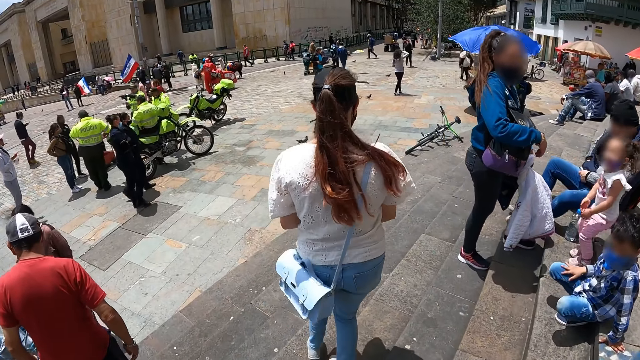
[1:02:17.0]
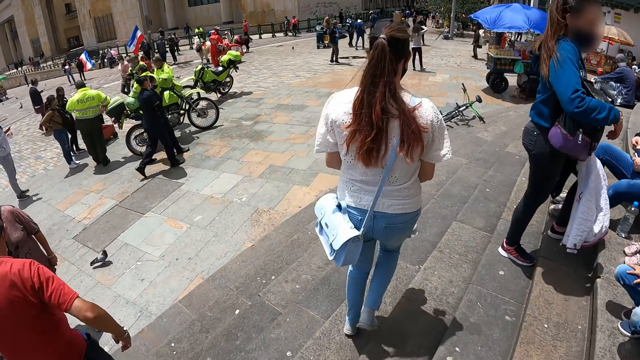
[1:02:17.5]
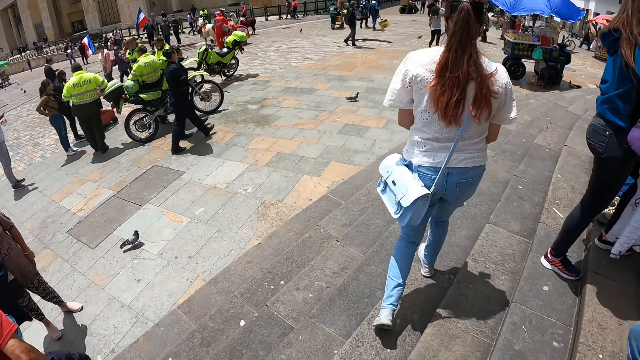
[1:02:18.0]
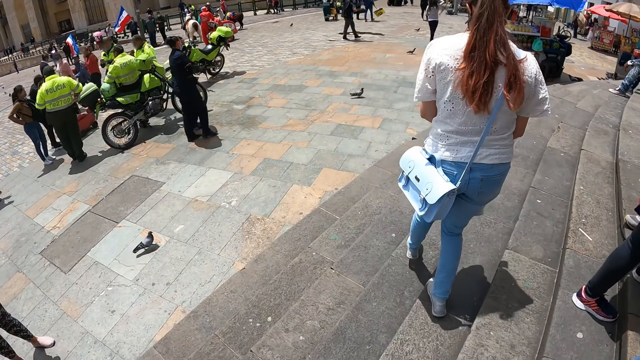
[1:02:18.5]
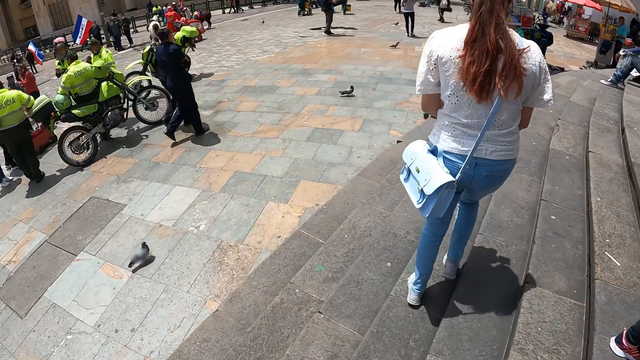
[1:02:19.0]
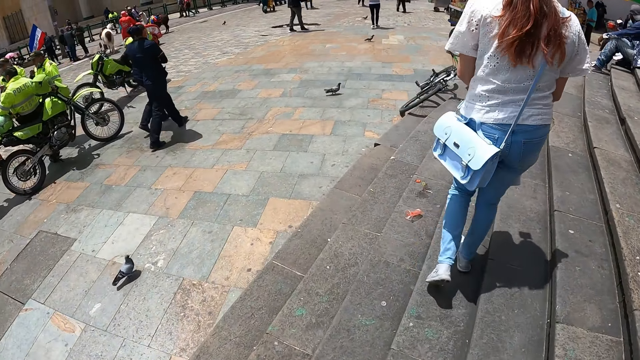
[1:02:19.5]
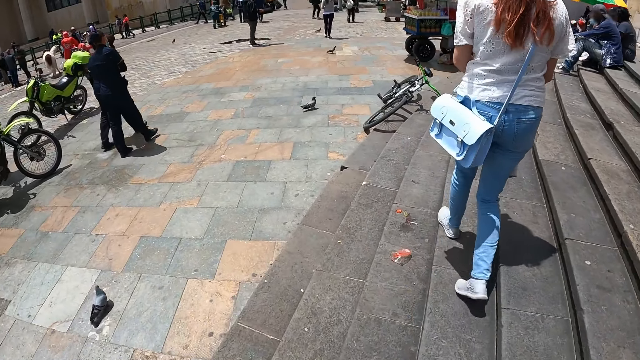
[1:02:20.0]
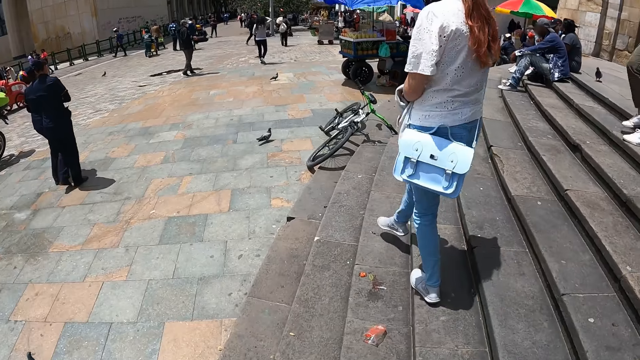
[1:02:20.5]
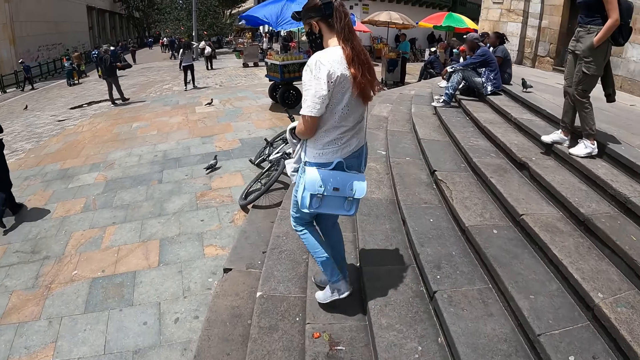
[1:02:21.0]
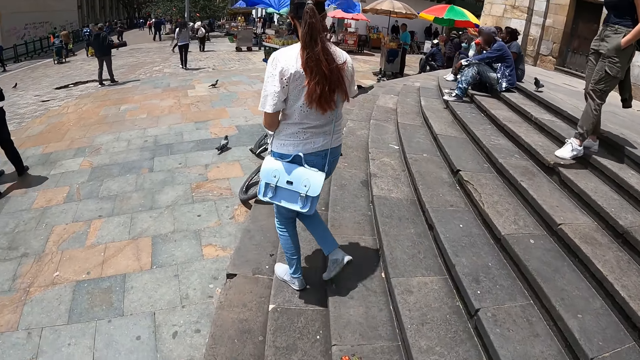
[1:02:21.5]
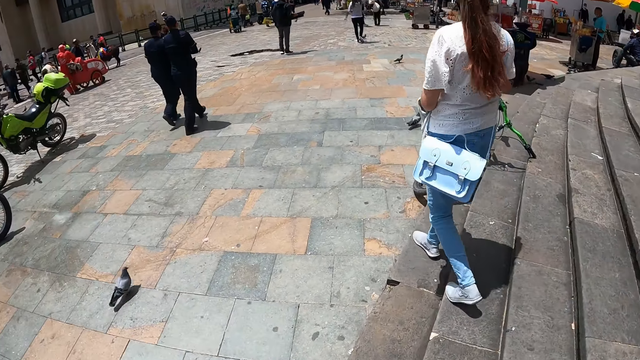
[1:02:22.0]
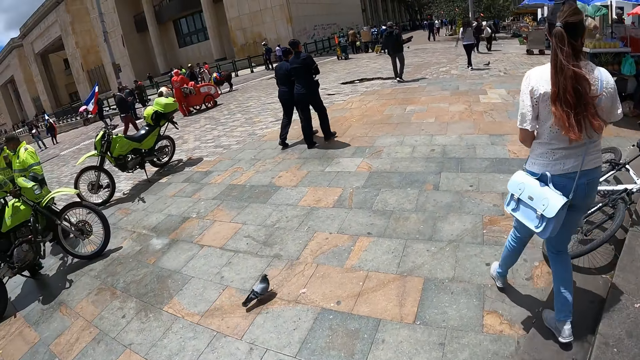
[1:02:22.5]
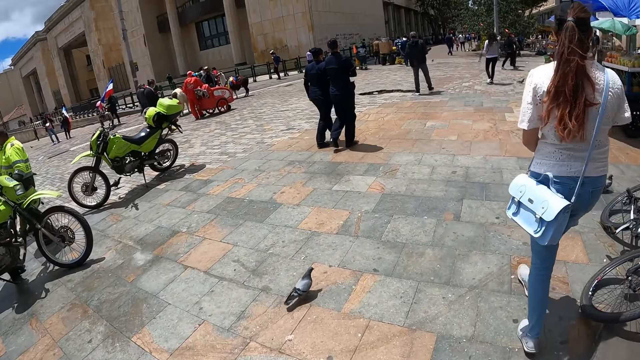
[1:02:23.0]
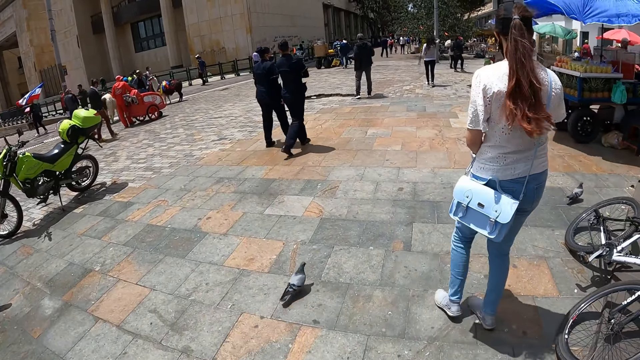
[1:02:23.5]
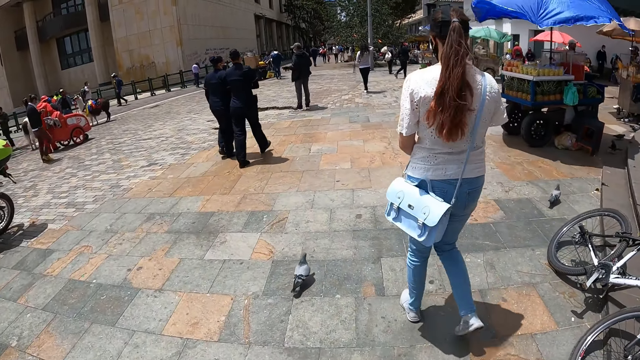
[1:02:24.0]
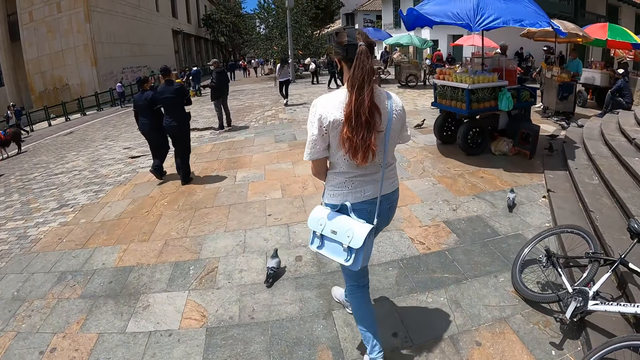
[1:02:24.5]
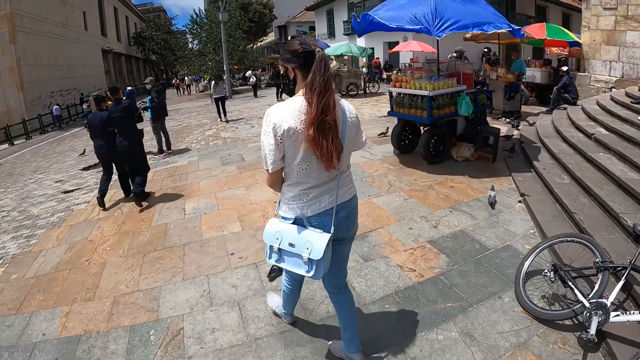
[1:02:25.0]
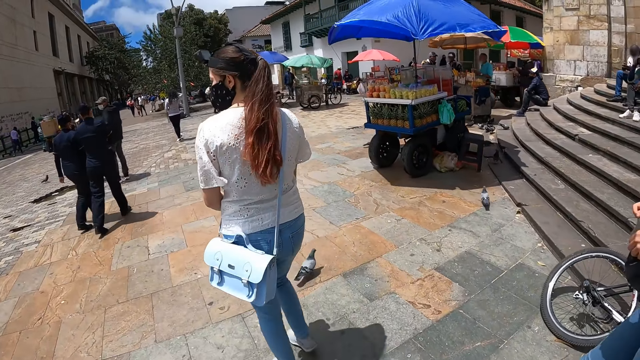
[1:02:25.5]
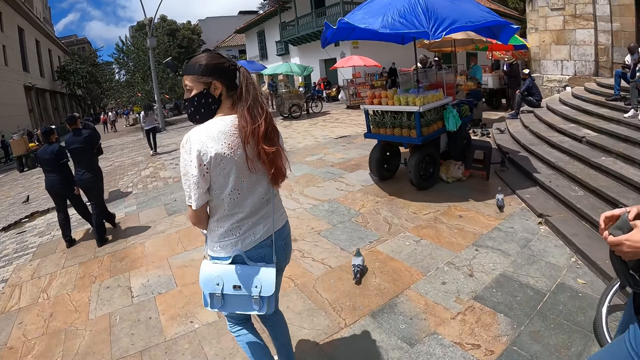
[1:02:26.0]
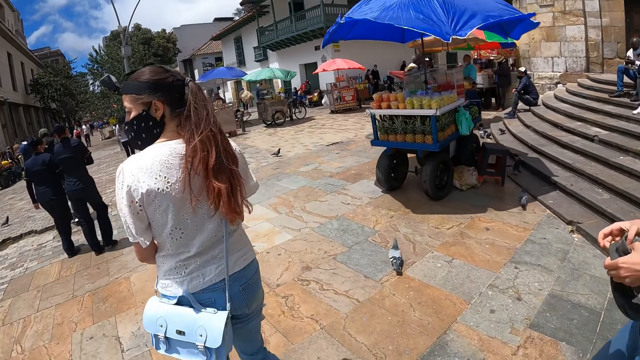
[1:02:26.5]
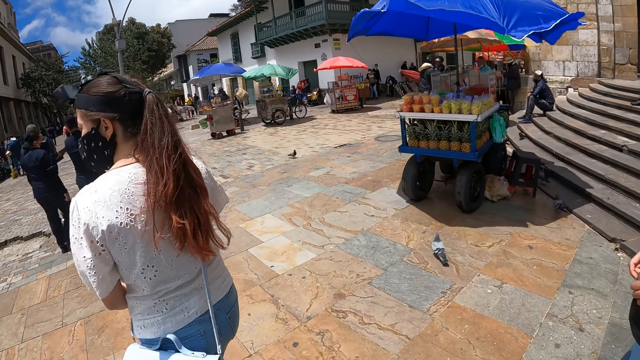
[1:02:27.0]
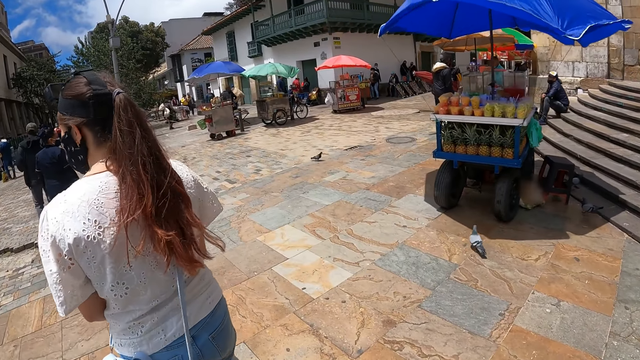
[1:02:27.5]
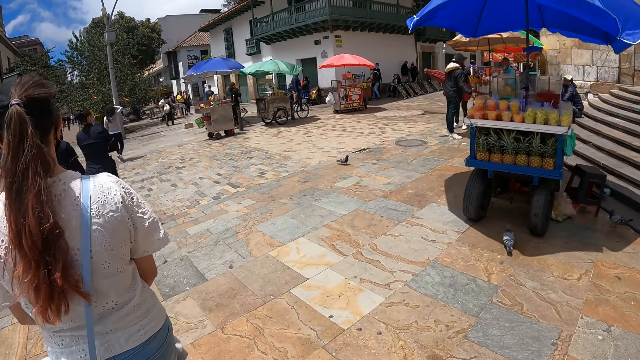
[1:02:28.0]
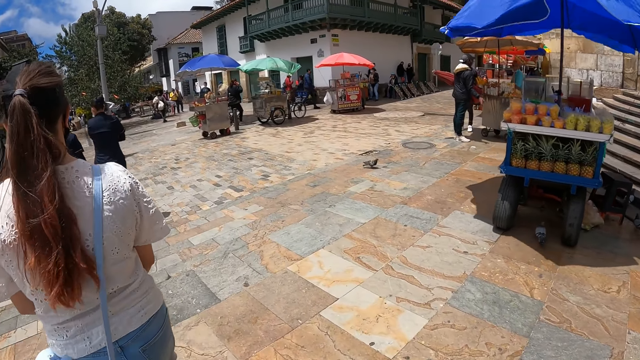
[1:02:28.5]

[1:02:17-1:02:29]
The camera wearer walks around the compound.

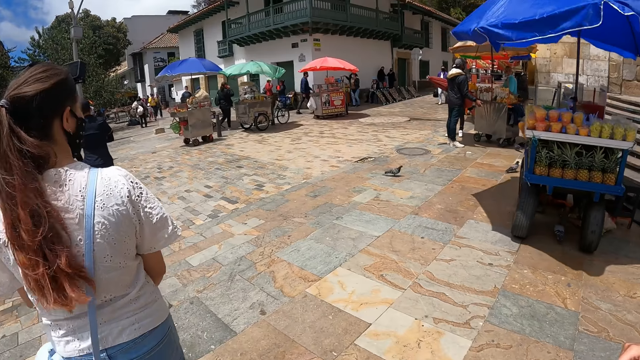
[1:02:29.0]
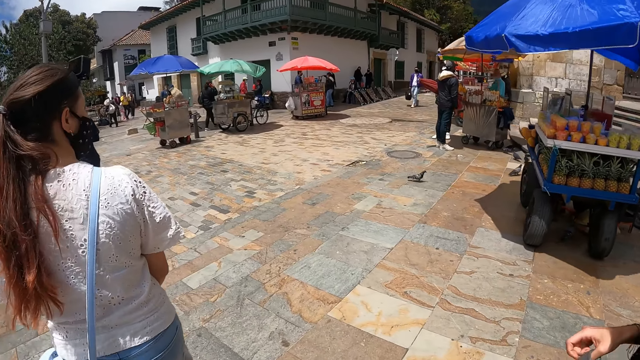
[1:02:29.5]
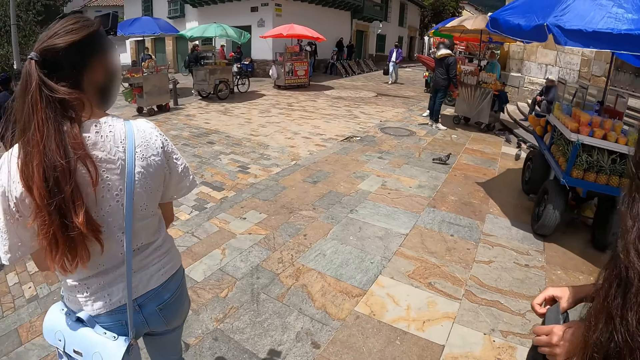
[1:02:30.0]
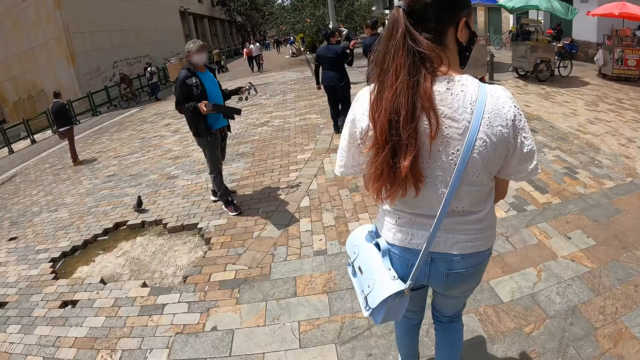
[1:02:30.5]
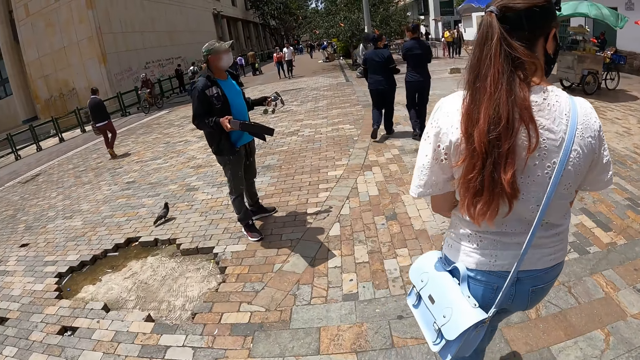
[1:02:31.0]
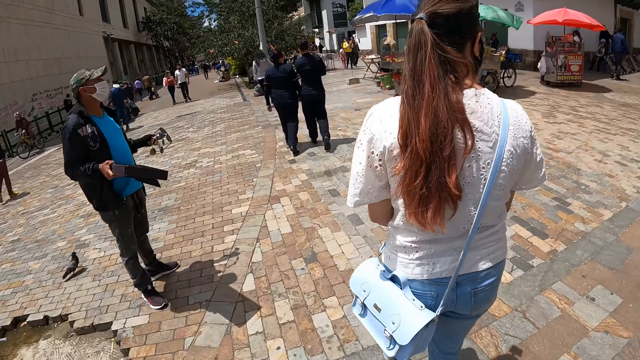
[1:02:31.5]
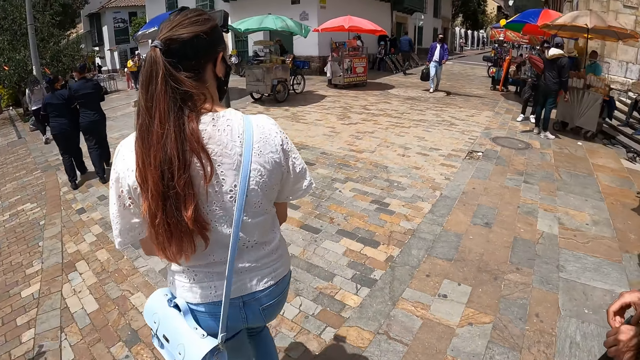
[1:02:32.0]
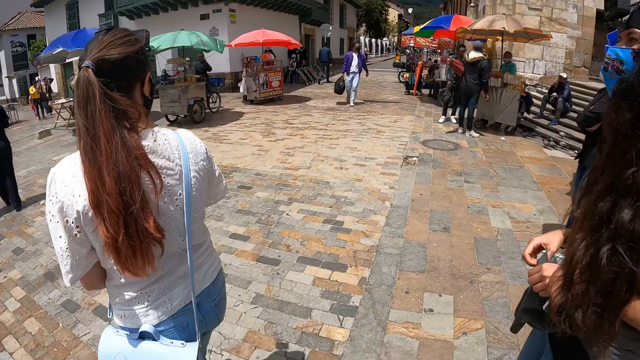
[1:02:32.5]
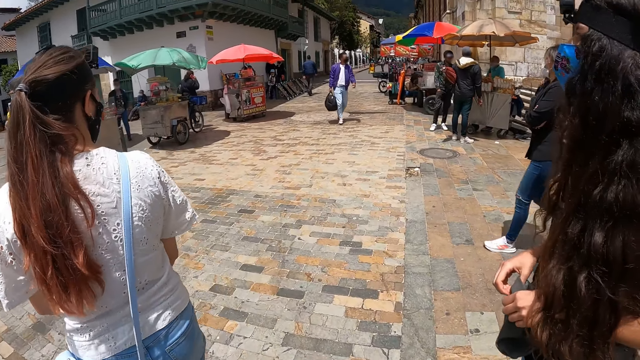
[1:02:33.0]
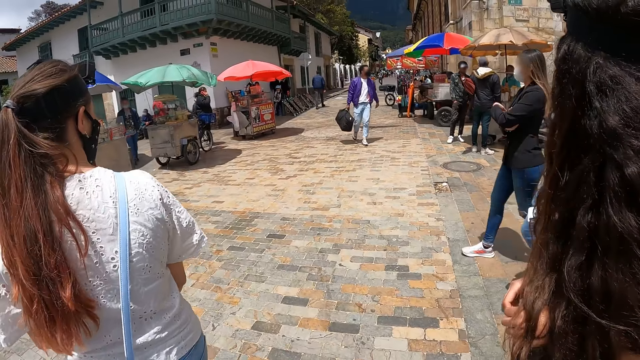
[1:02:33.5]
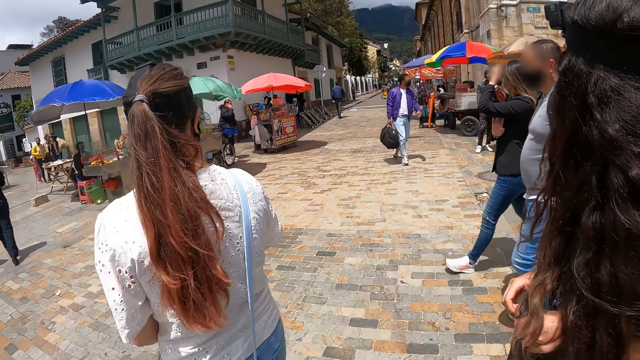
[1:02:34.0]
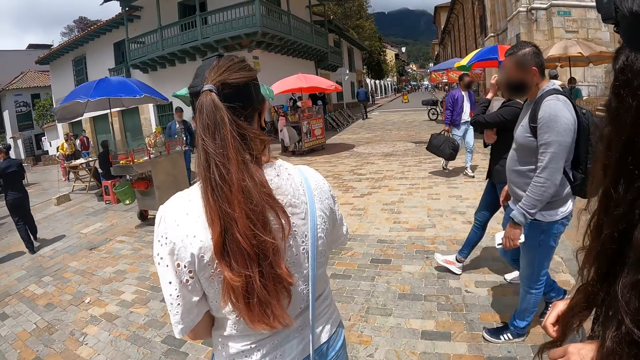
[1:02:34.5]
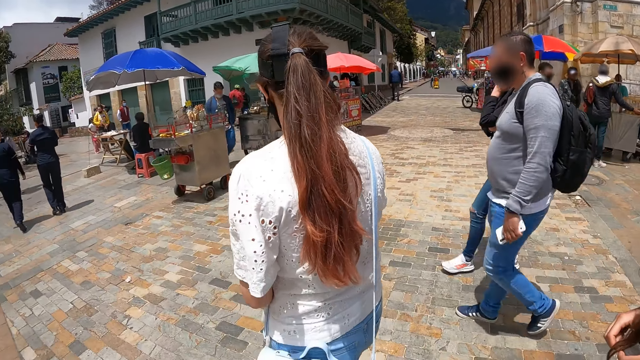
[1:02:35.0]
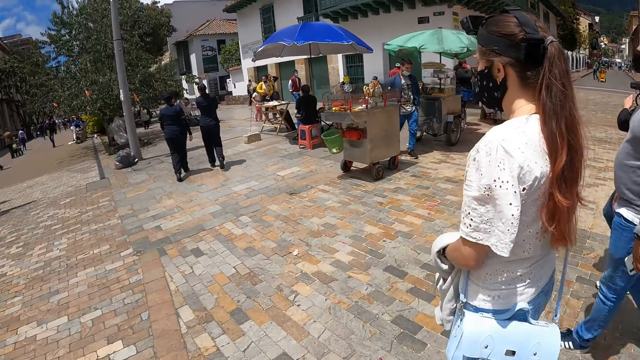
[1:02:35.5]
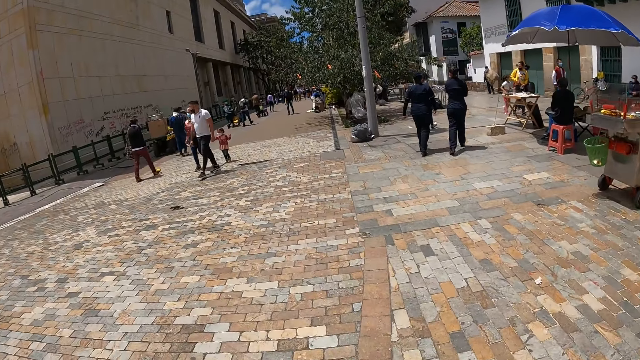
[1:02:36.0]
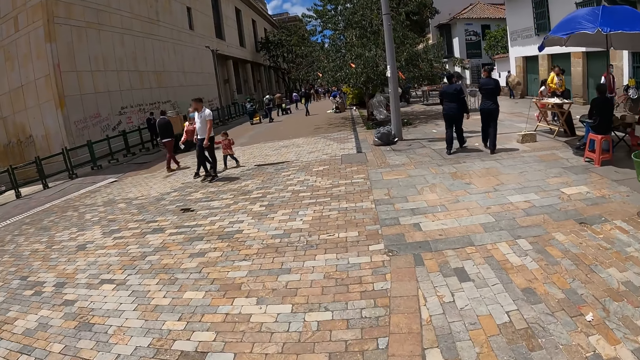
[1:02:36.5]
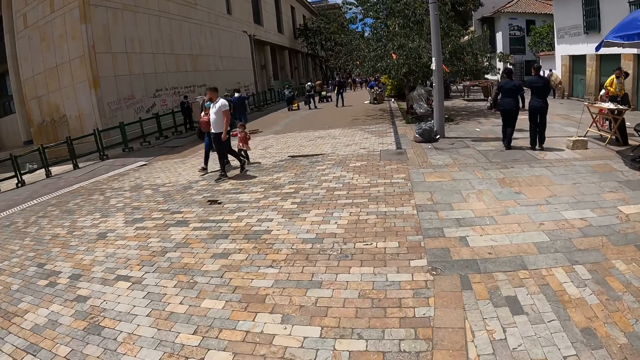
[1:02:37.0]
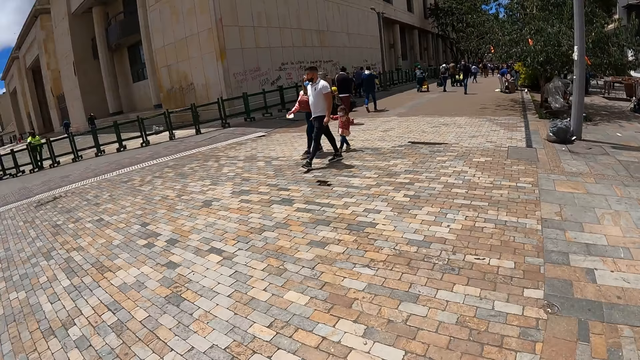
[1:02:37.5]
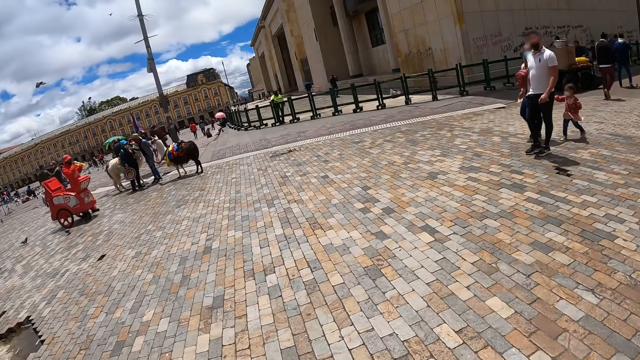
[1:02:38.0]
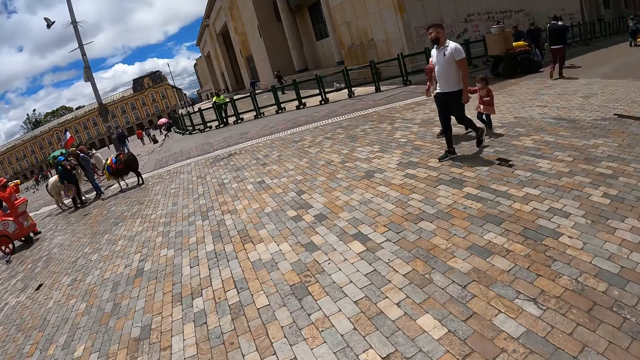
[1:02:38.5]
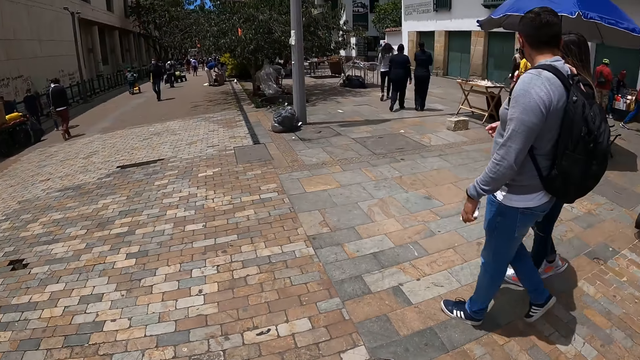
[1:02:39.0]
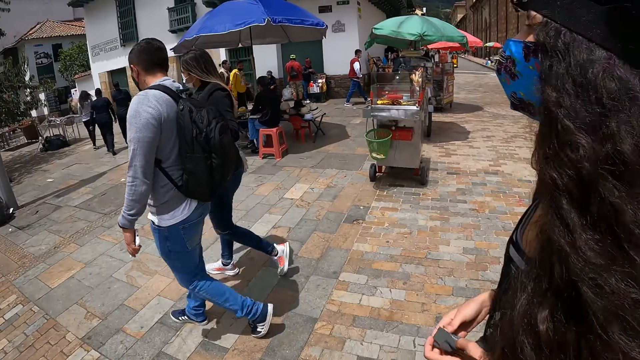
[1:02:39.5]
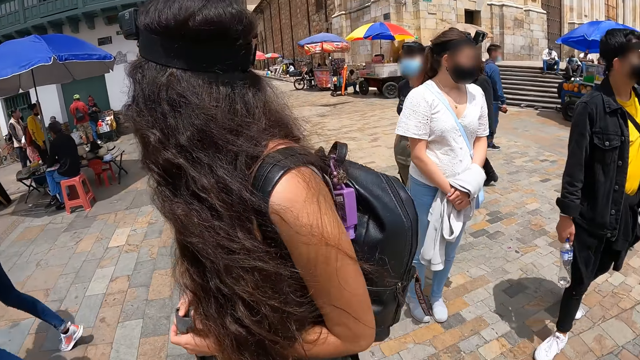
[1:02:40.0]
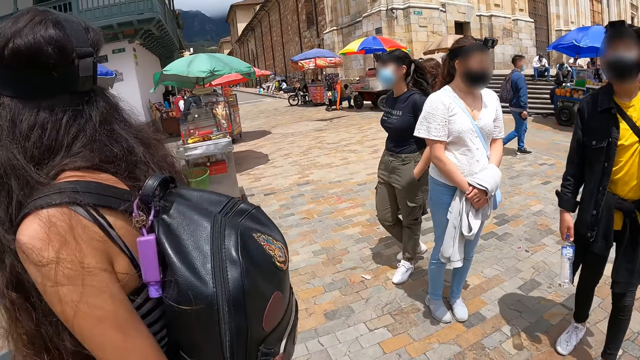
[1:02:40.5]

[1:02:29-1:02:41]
The camera wearer looks around the compound. They walk around the compound.
